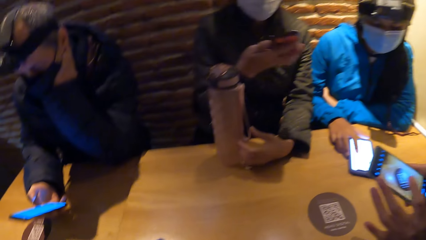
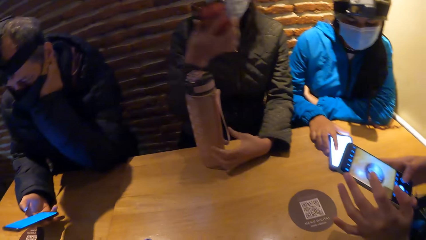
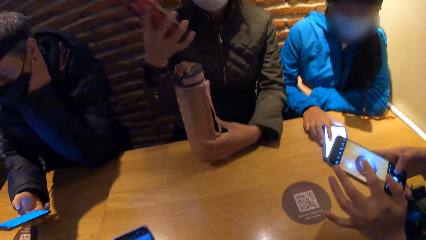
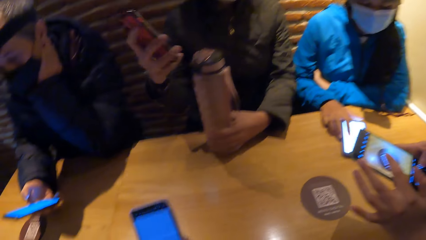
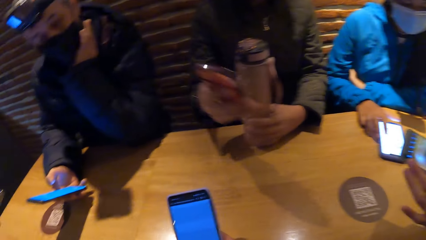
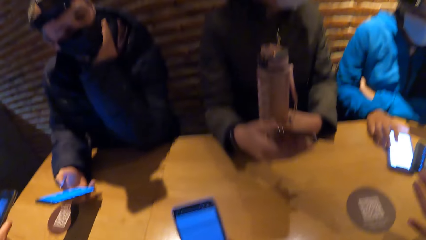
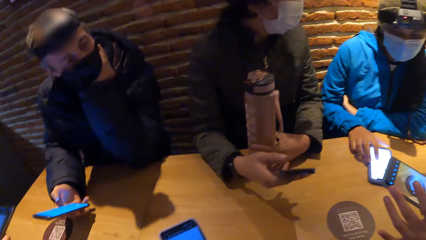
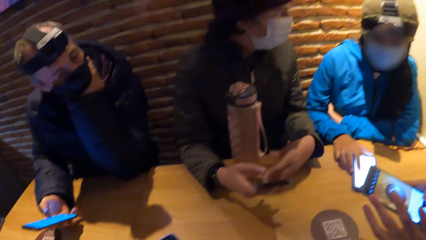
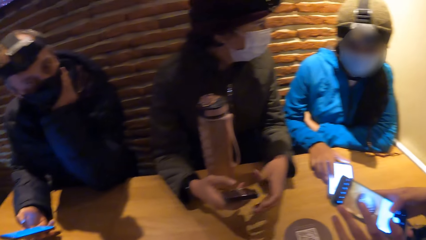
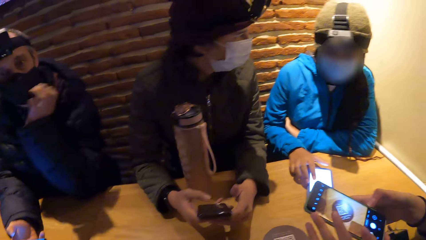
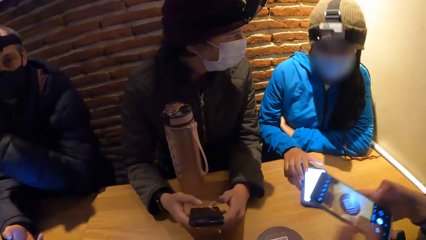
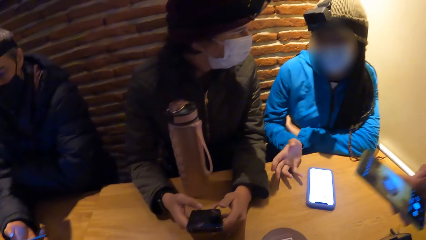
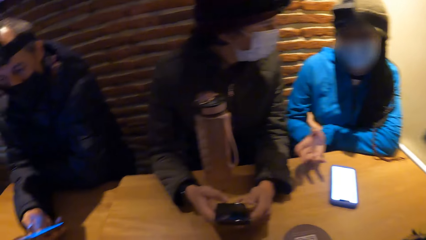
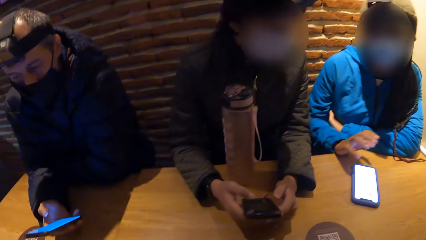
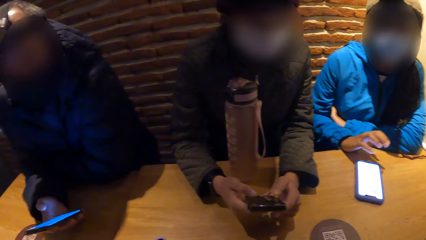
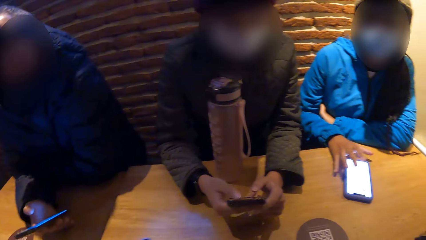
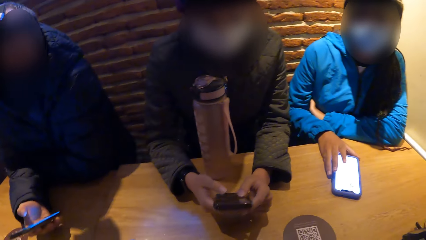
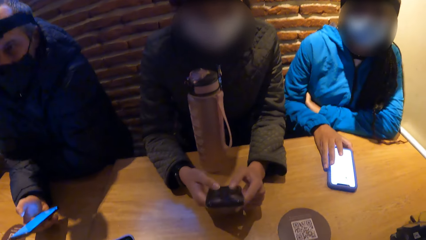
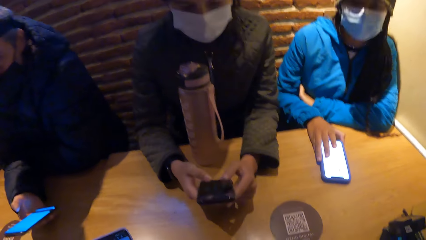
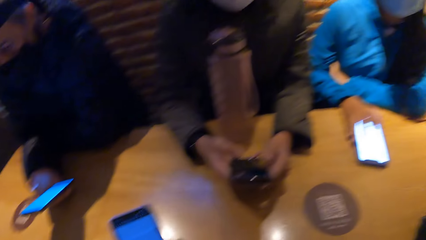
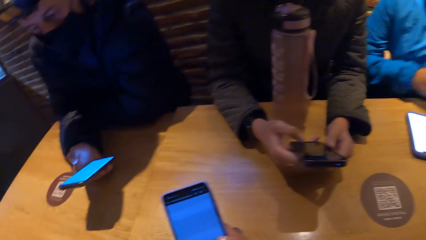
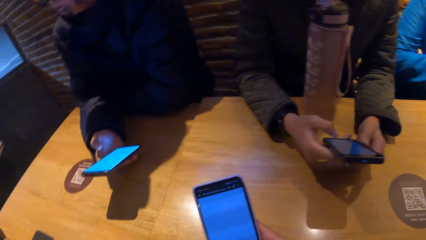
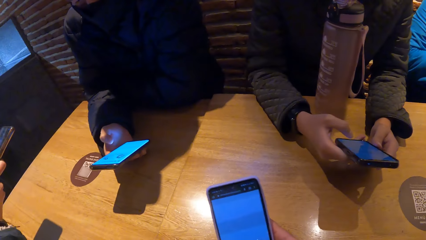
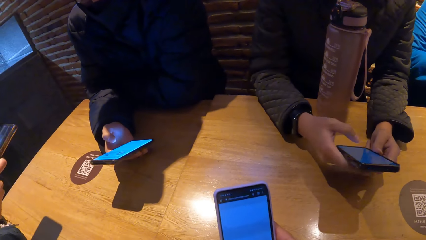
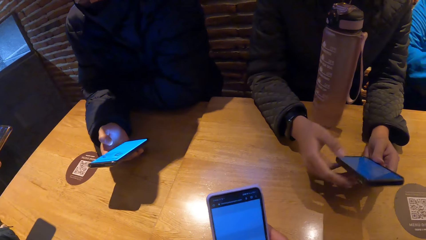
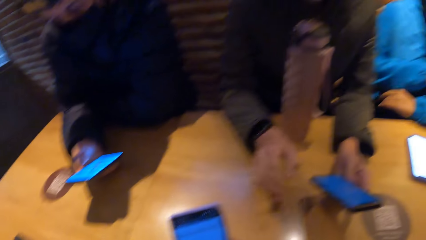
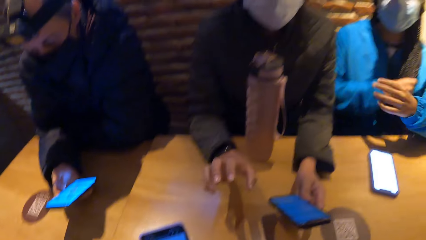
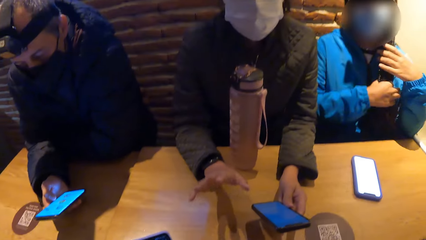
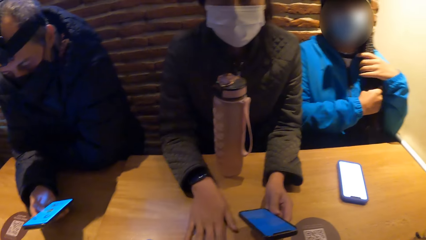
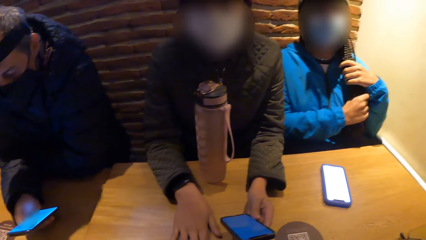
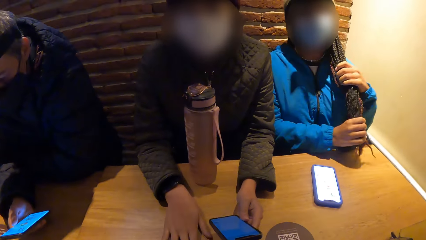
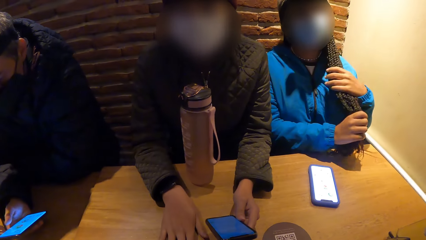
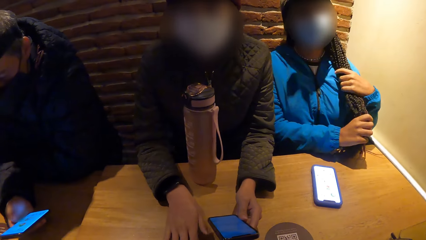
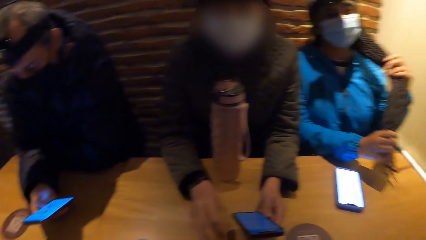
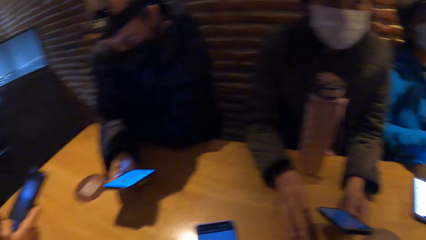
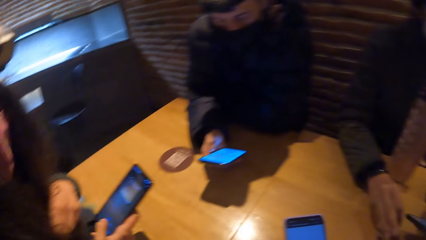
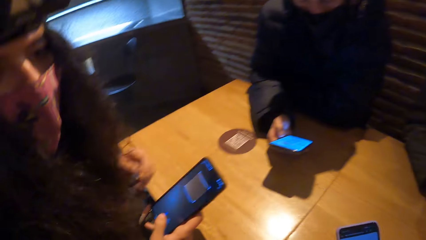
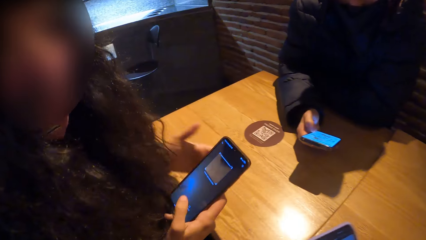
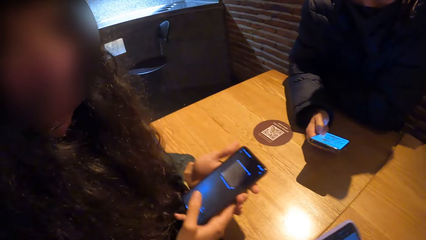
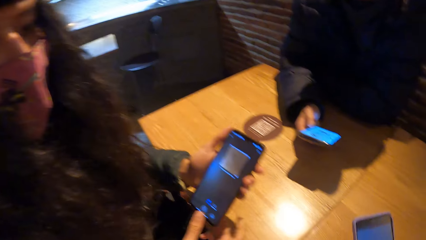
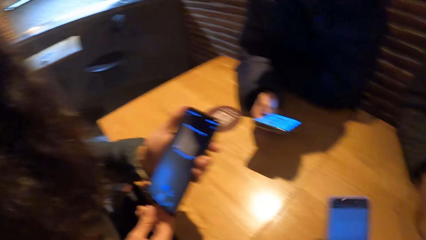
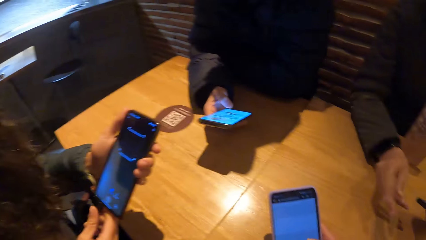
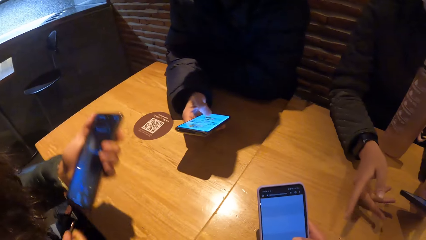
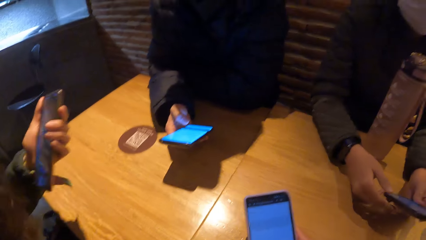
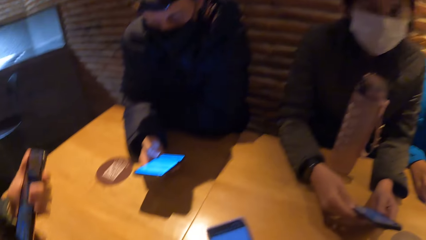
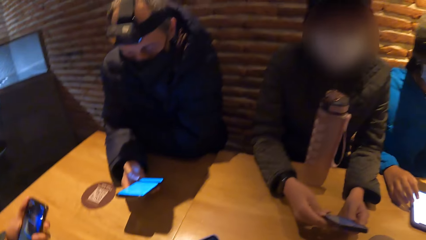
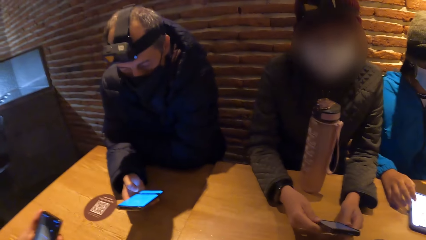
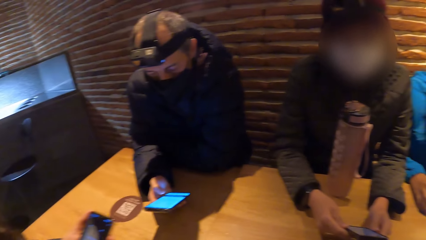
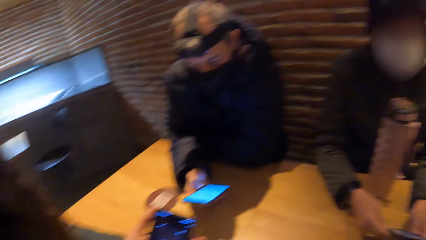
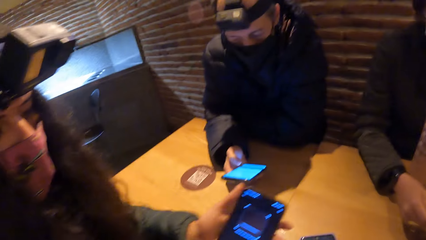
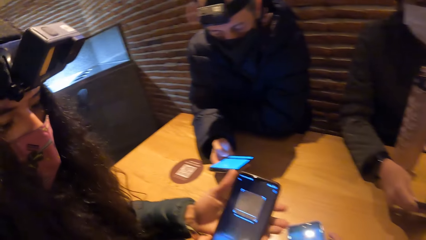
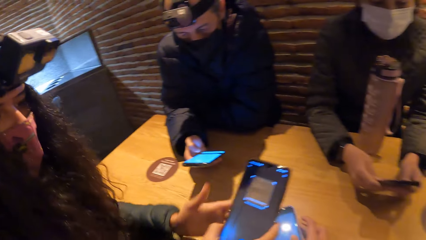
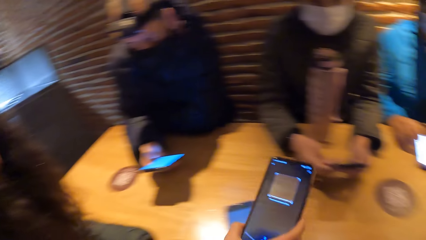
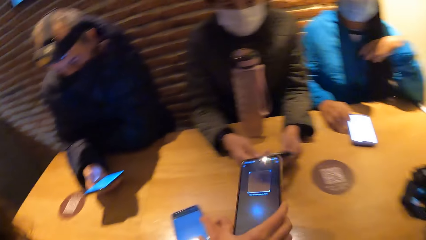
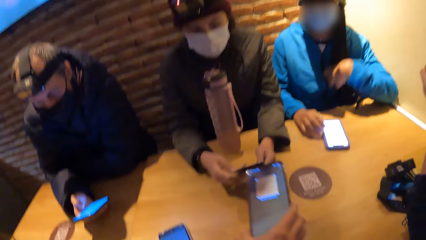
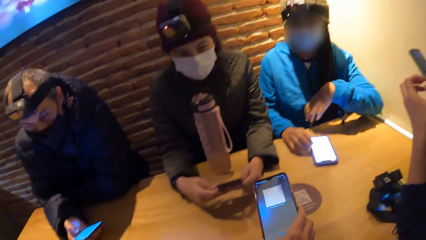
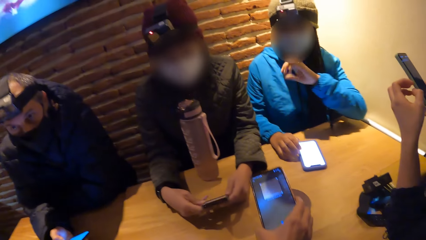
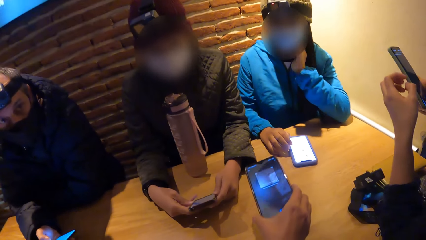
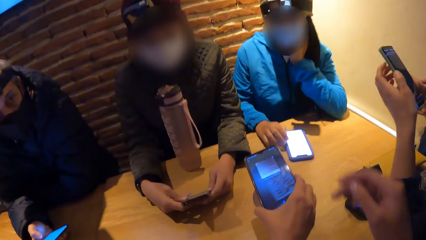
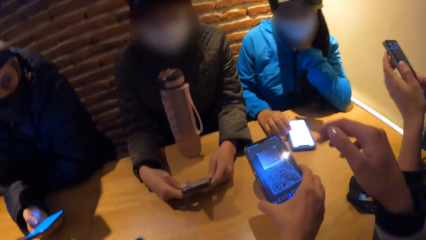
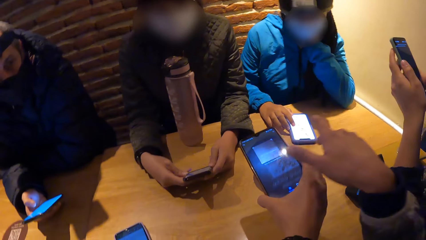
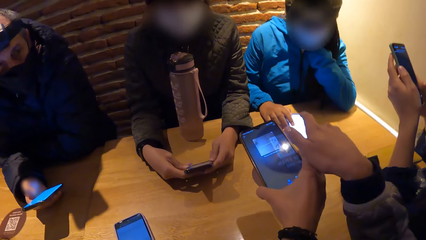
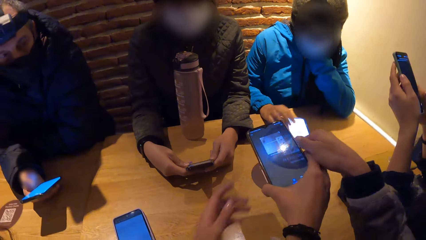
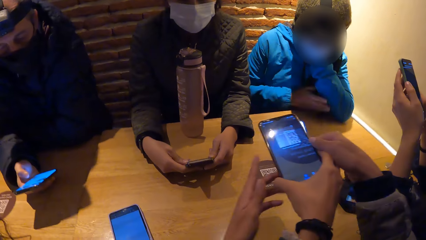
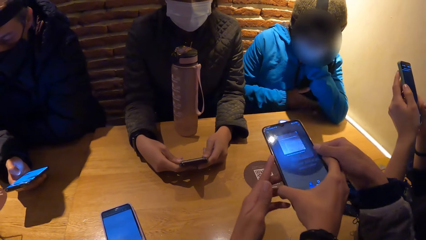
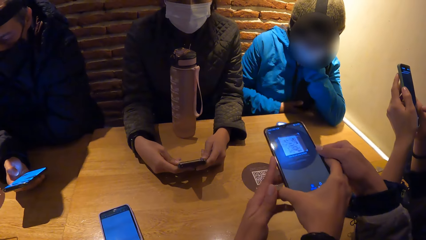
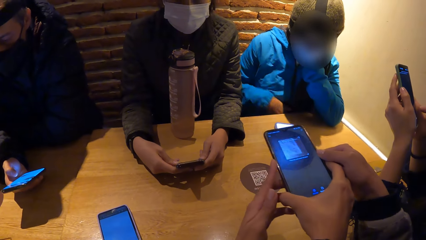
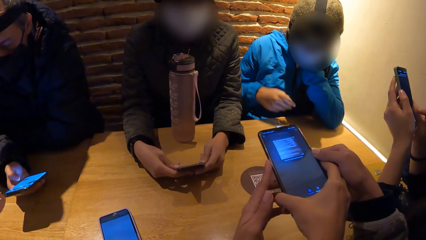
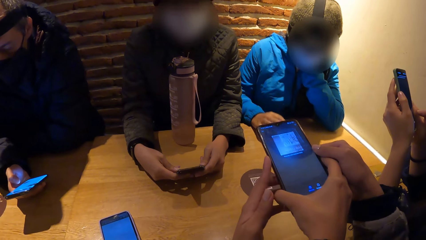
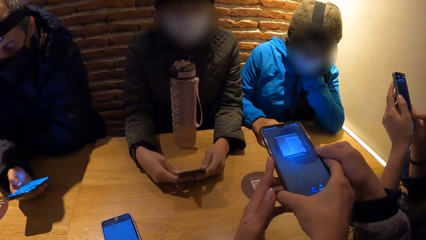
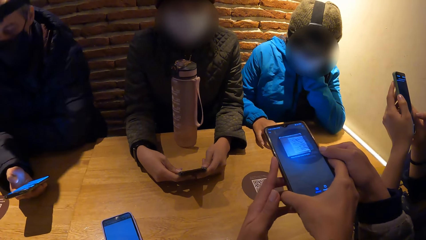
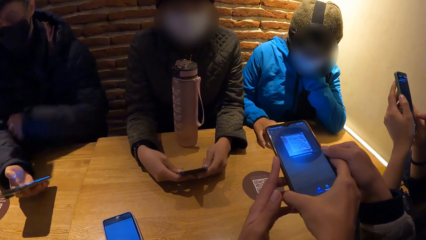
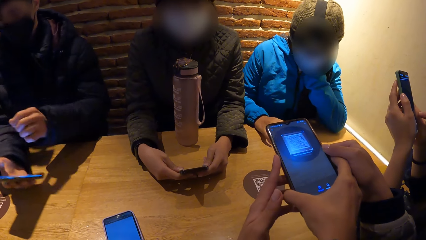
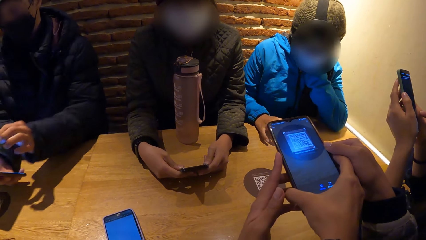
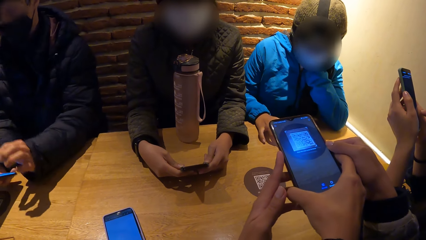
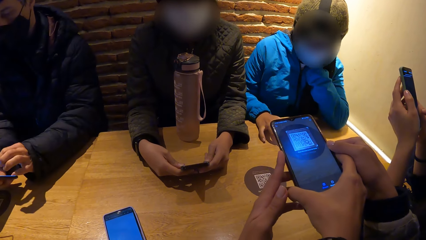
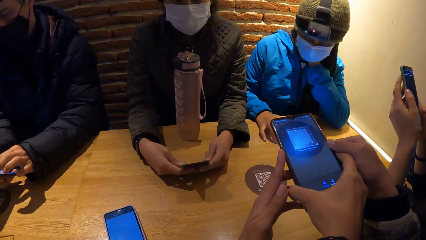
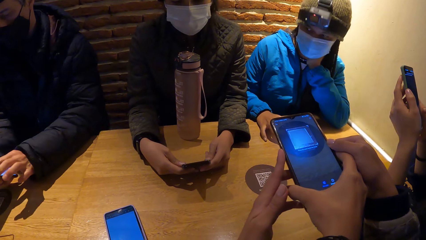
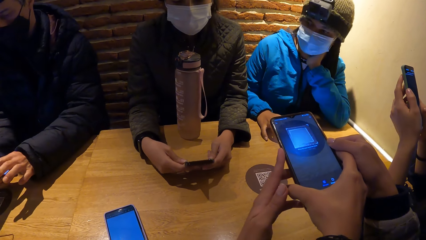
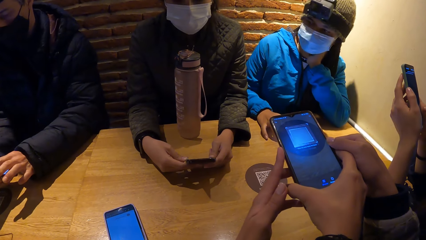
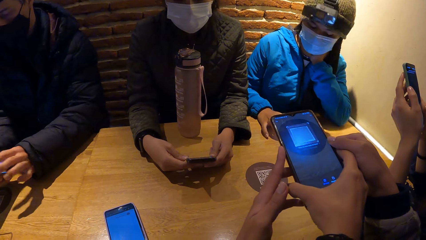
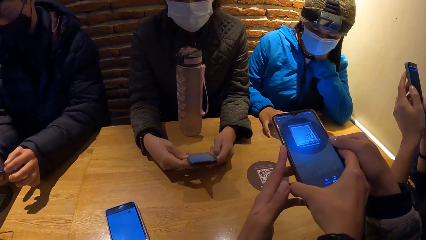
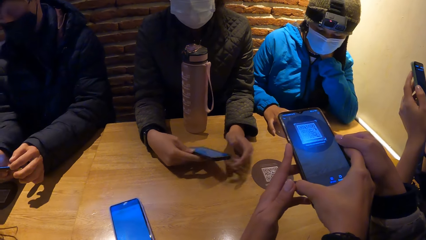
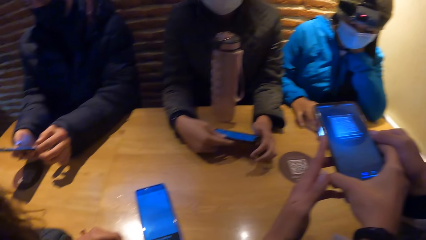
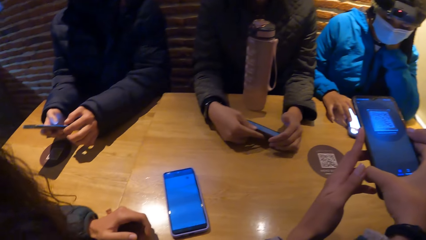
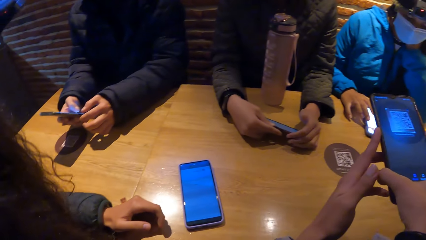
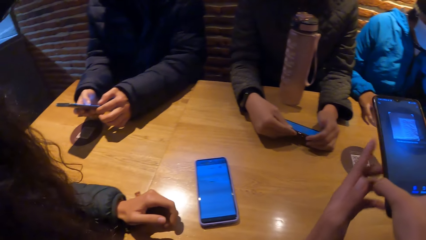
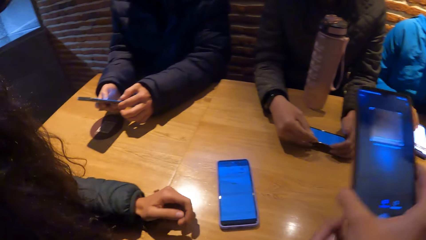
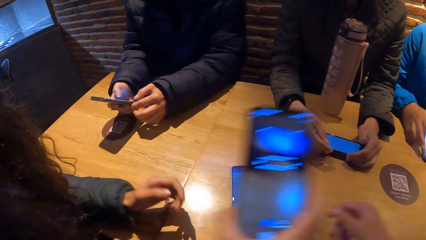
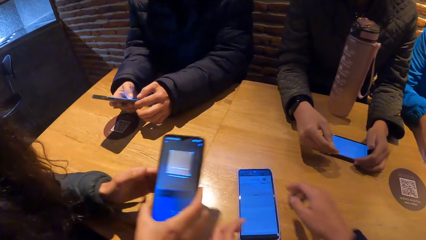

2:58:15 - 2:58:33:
A woman removes her left hand from the water bottle on the table. A man removes his left hand from his face. The woman holds the phone with both hands. Another woman removes her right hand from the phone on the table. She holds the phone on the table with her right hand. The first woman removes her right hand from the phone. The second woman holds her hair with both hands. A third woman passes the phone to her left hand with her right hand. The first woman holds the phone with both hands. The camera wearer and the third woman hold the phone together. The man touches the phone in his right hand with his left hand.
